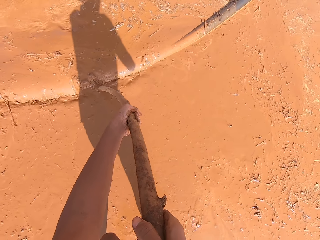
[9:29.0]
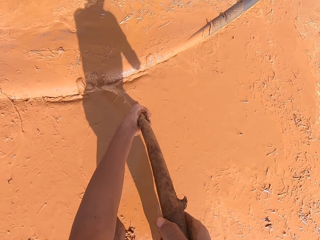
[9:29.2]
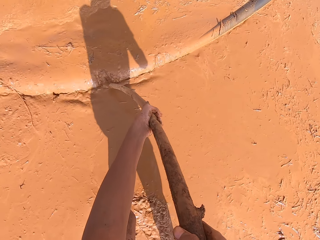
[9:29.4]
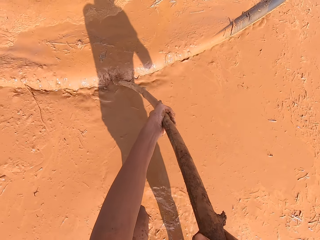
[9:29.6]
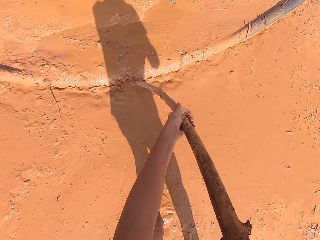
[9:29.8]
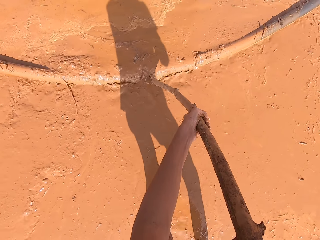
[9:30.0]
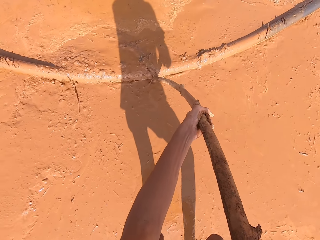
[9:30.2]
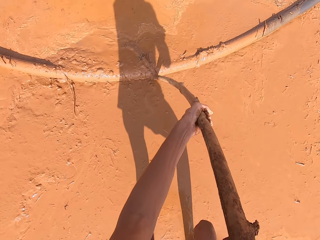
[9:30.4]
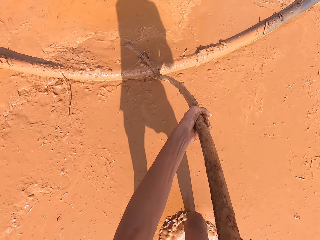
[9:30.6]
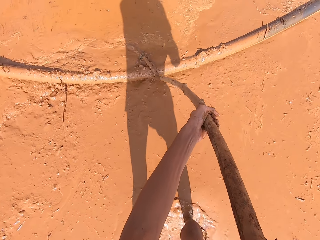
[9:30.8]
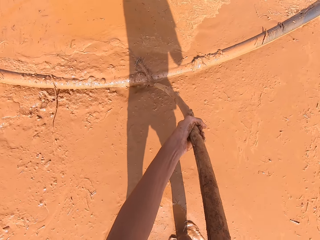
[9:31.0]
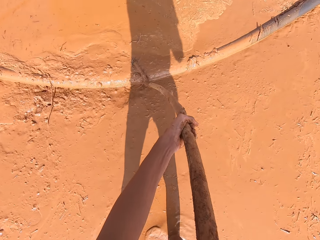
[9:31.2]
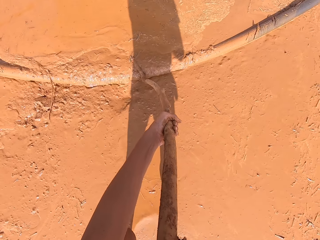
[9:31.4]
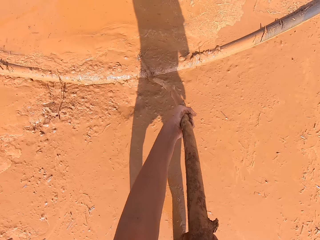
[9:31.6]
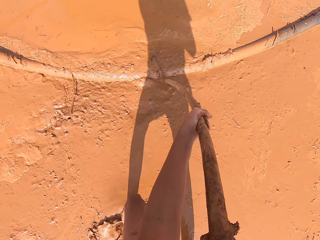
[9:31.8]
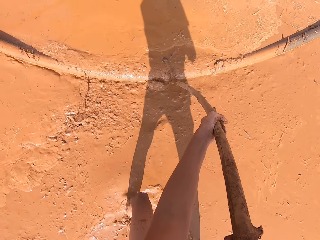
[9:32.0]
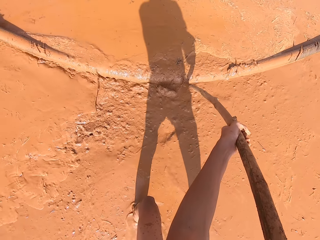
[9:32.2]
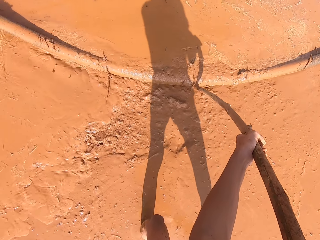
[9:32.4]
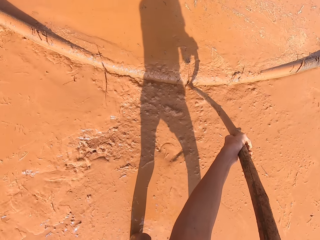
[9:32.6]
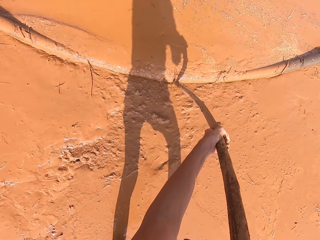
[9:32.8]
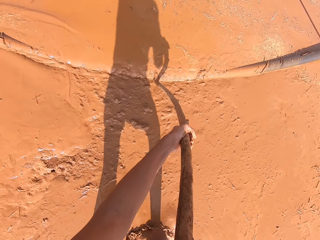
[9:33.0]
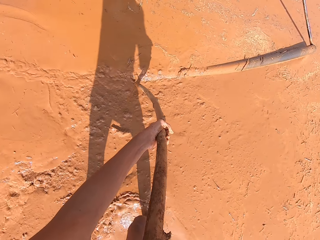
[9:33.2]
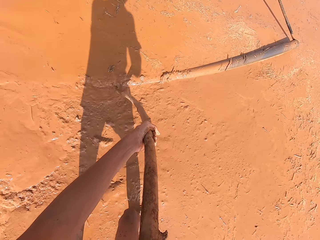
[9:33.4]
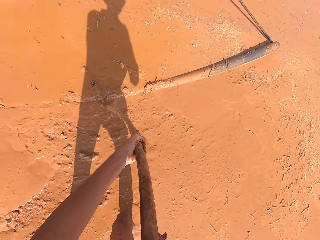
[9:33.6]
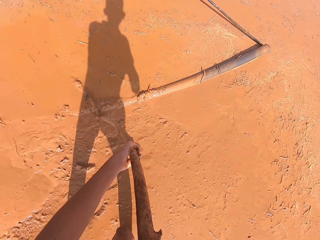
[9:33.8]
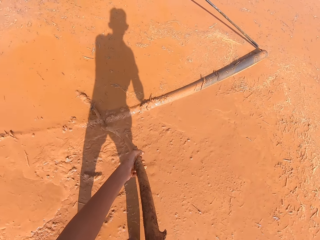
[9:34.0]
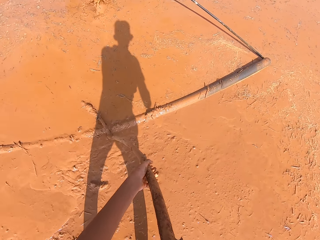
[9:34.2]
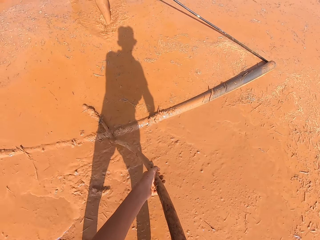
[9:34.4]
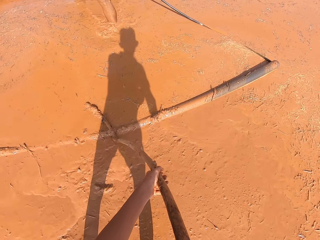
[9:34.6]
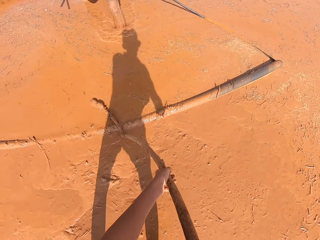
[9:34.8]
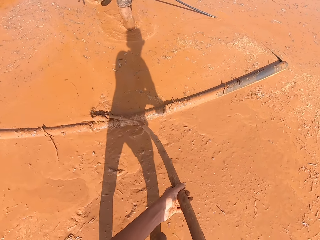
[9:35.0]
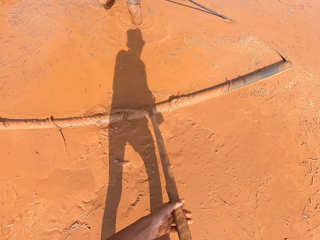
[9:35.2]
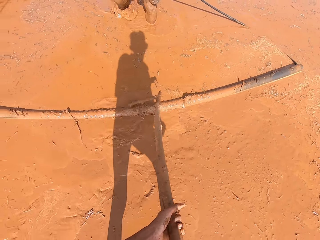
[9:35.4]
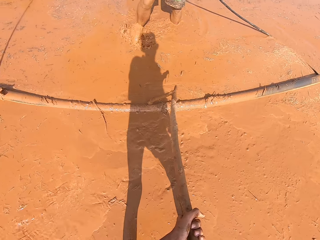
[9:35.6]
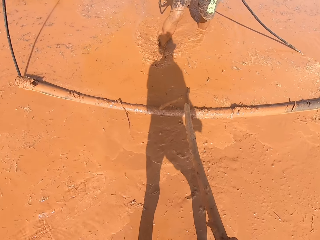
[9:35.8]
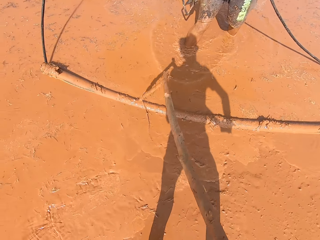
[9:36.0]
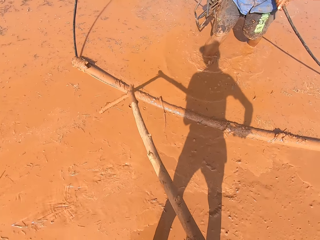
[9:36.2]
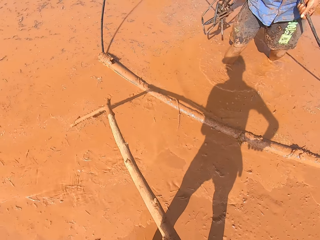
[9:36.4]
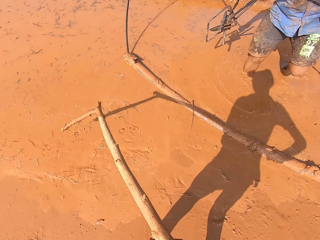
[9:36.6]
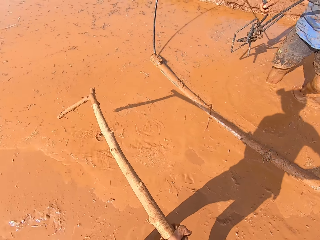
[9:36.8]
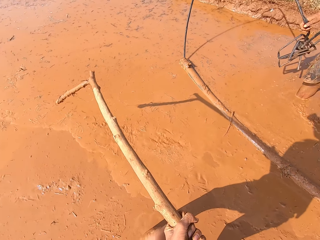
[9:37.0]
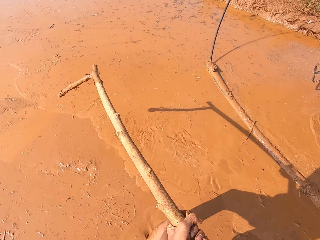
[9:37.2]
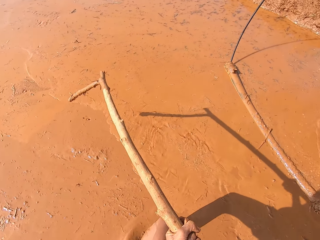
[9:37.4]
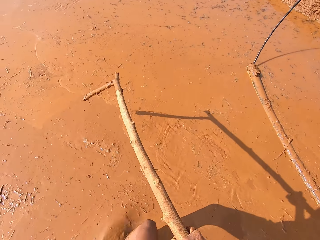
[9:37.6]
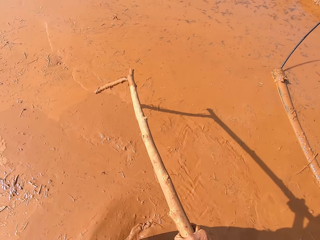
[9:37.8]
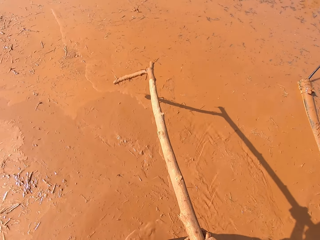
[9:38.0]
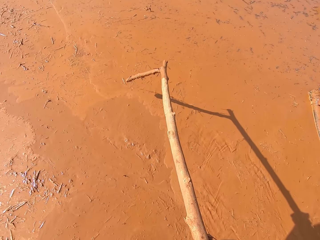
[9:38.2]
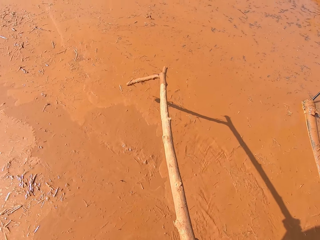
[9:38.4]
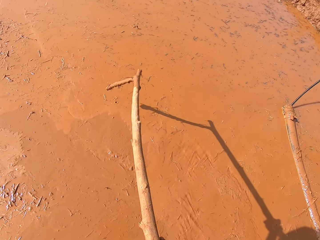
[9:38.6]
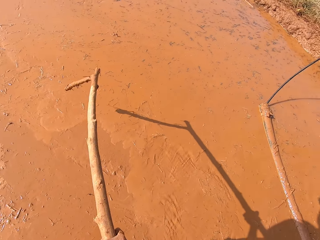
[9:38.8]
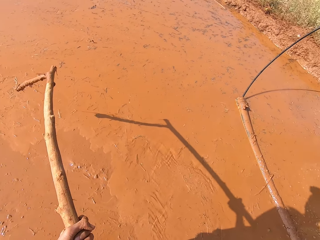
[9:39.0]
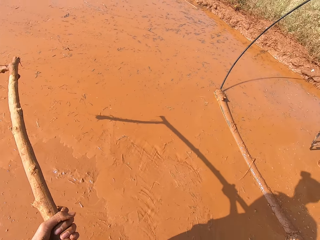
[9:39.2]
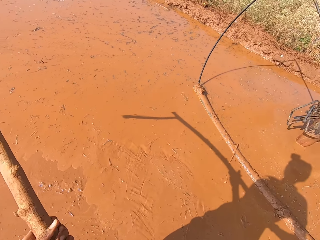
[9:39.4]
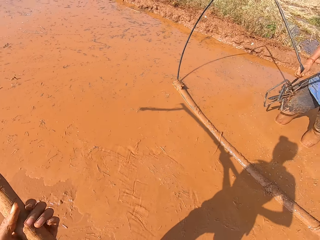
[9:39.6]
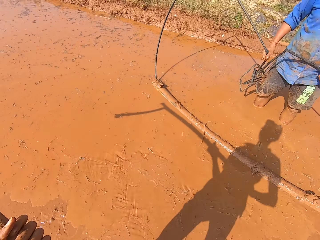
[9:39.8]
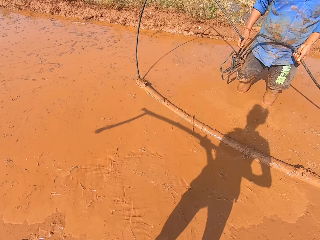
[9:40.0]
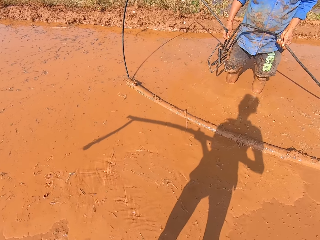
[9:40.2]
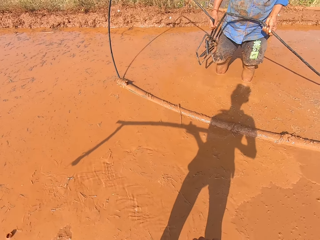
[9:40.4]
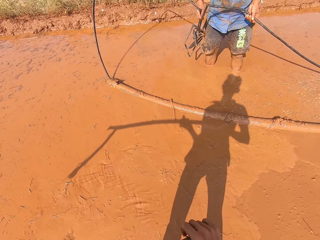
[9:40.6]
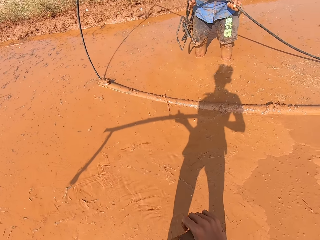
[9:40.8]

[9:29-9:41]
A man walks on the water.

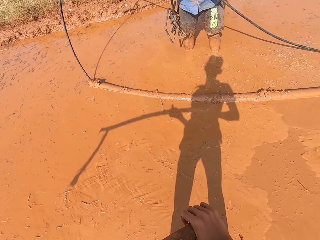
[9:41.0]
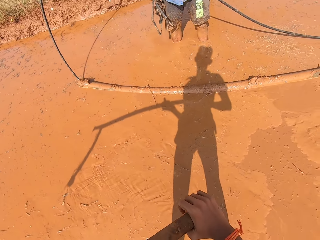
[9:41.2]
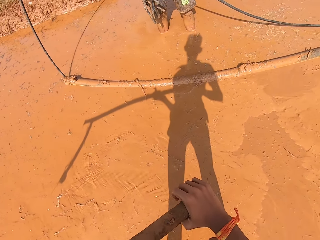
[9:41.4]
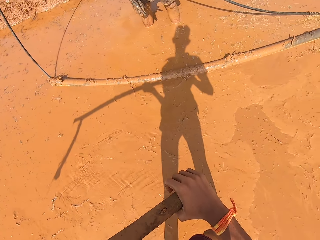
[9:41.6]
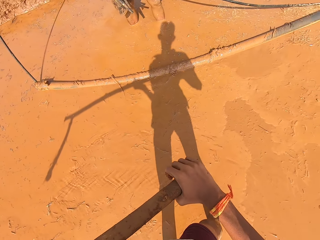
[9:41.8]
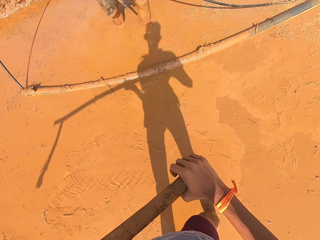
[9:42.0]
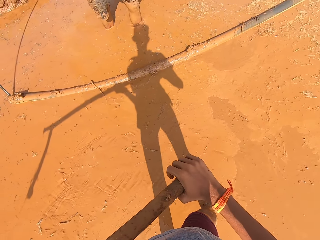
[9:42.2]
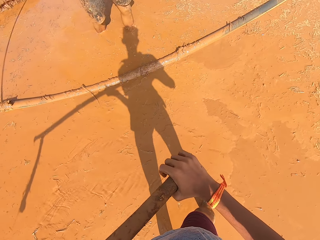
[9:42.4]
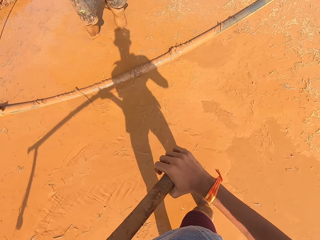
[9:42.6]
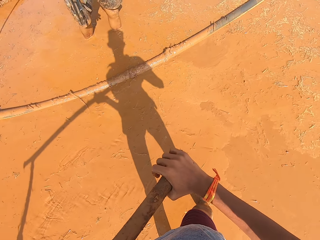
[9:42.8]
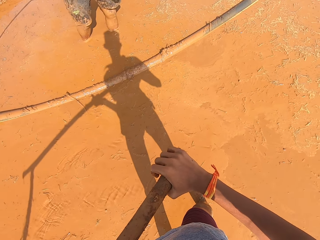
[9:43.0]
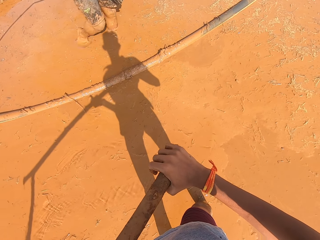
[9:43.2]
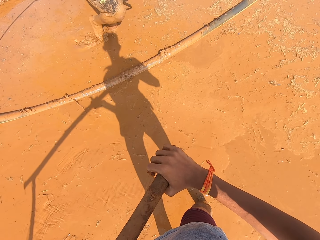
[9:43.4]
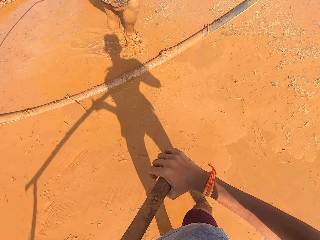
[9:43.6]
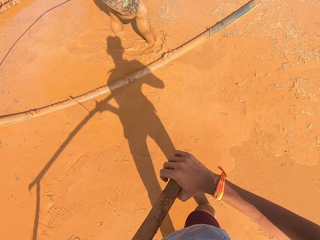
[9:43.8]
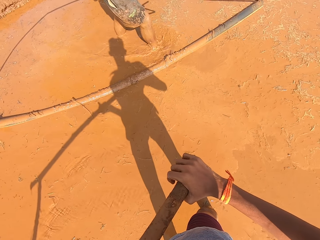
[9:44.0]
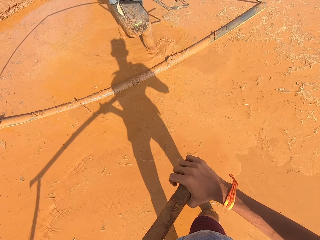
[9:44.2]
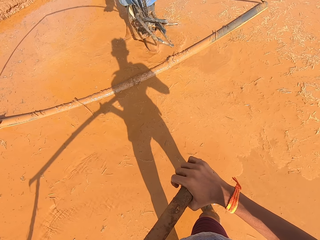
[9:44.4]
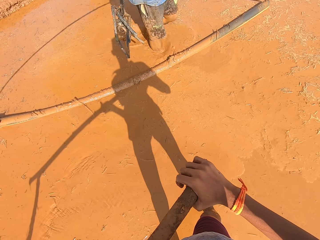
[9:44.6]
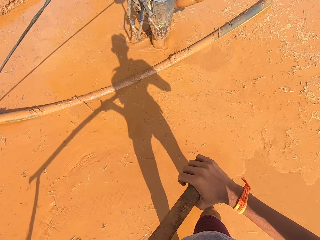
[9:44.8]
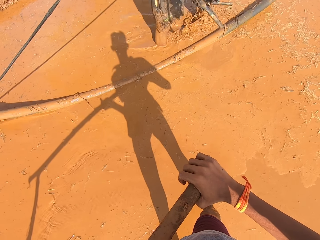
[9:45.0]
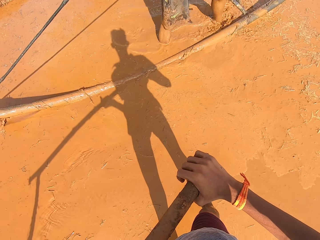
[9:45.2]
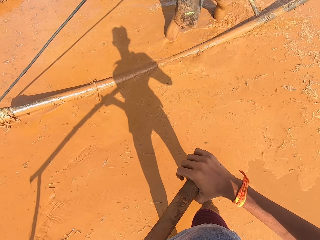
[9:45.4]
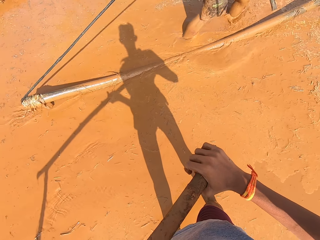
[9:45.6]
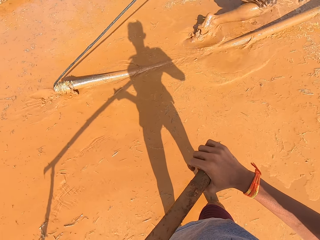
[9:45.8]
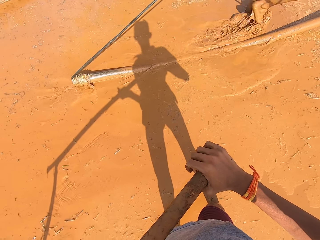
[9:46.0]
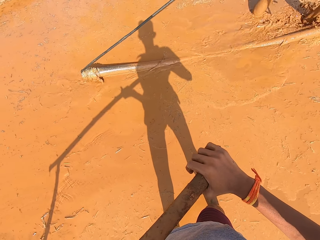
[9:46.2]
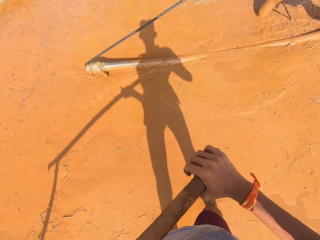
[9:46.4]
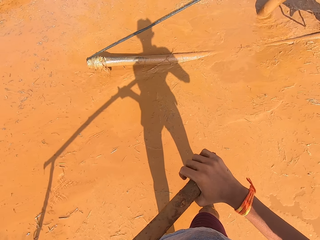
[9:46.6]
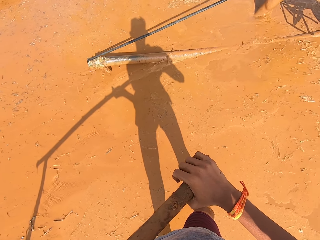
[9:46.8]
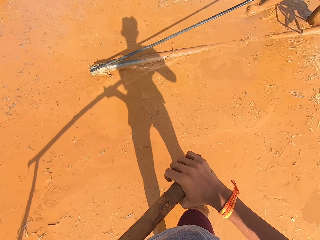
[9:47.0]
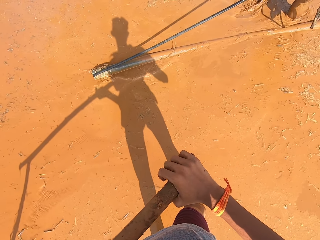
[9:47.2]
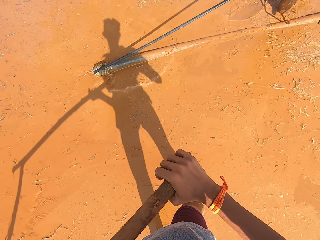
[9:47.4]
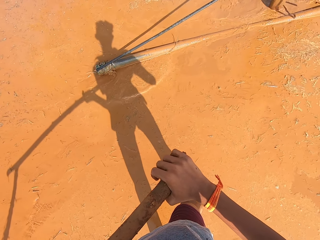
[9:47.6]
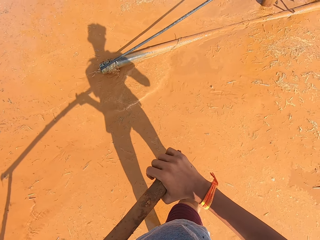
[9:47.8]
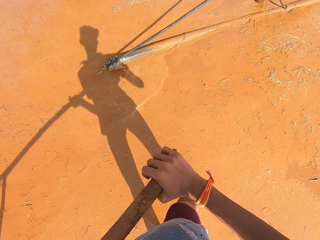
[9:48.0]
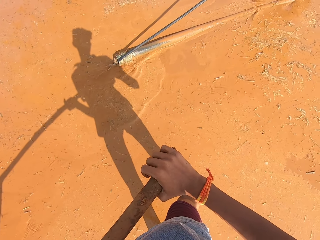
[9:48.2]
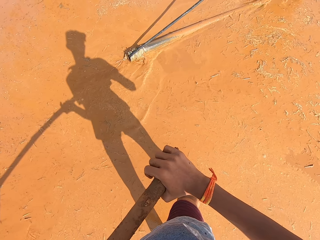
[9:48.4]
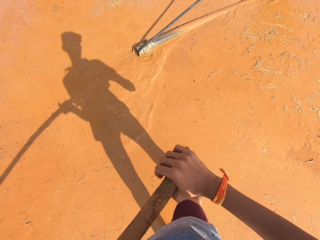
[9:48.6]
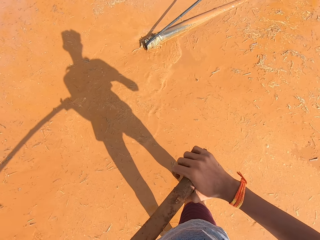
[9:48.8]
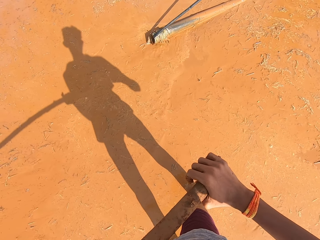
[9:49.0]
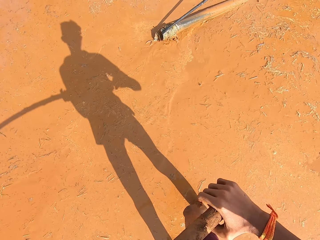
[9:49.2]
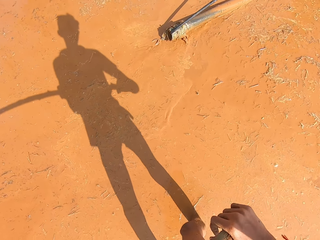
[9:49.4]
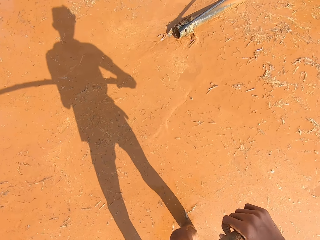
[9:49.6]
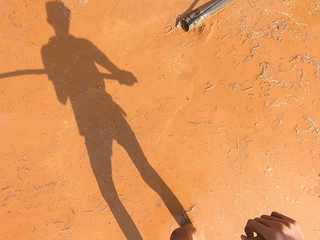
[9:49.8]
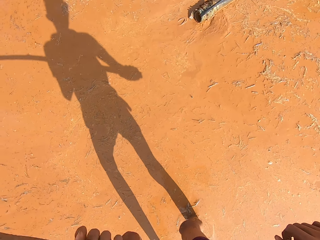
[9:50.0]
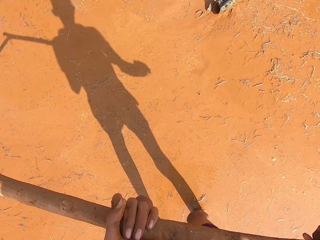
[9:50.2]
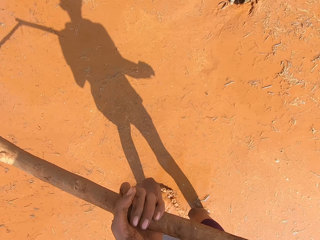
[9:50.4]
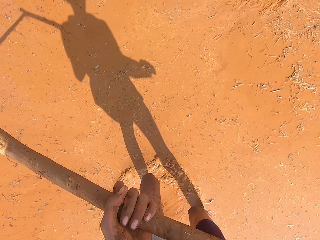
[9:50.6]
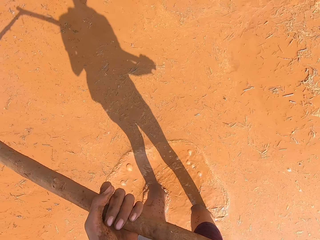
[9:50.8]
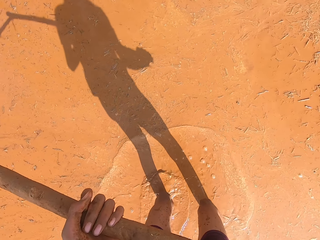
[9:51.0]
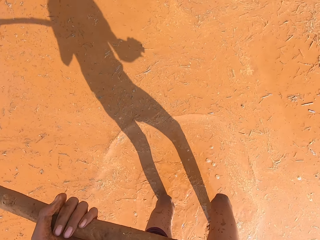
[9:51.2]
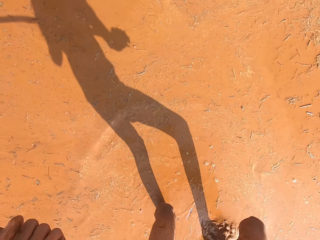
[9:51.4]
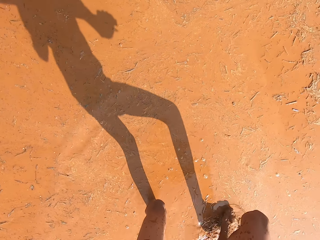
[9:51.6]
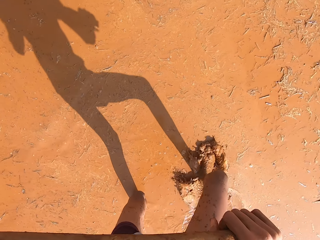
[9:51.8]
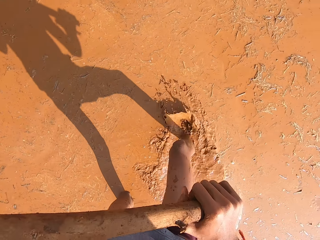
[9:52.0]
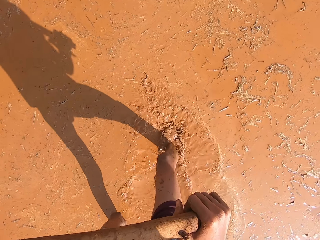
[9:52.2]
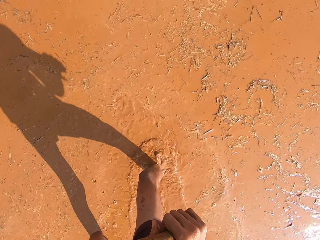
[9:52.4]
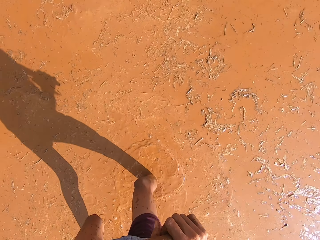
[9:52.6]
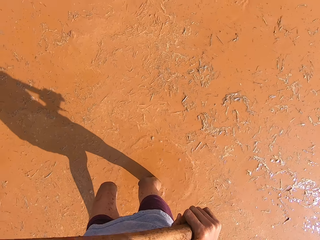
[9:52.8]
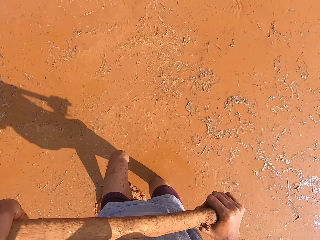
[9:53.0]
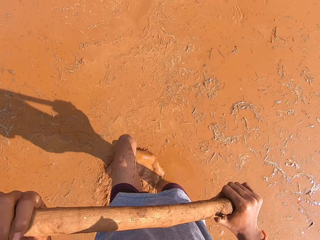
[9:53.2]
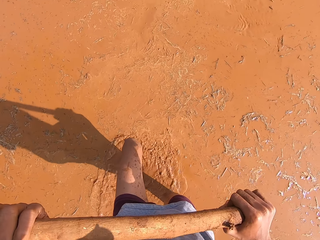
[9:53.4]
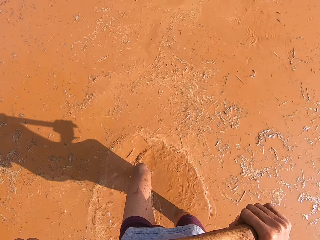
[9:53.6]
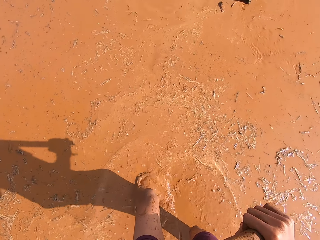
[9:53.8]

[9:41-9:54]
The man moves the locally fabricated leveler in the muddy water with both hands. The camera wearer walks on the water.
